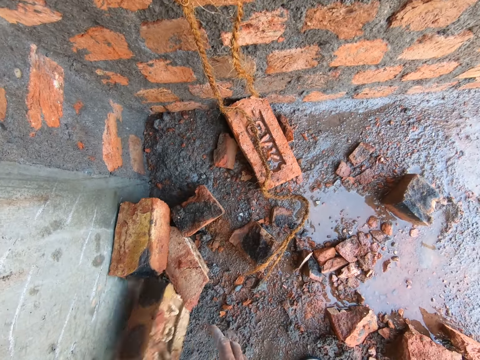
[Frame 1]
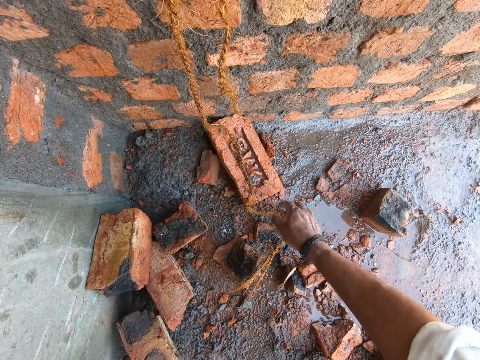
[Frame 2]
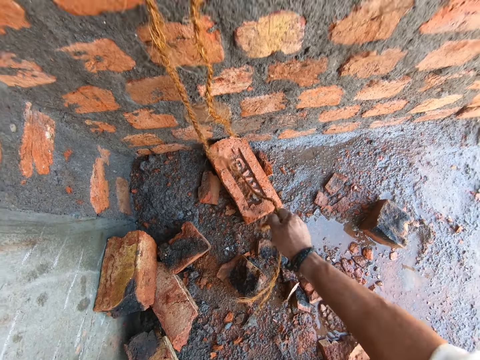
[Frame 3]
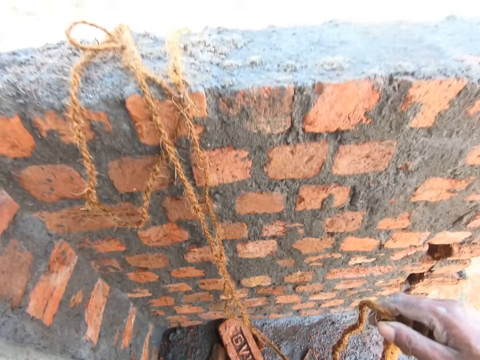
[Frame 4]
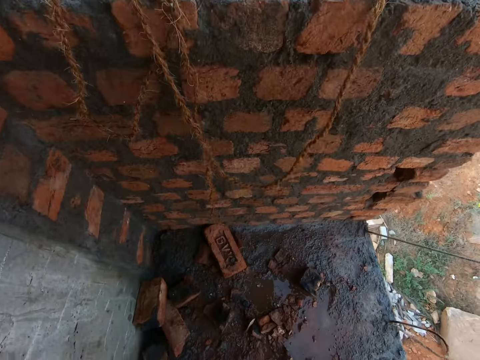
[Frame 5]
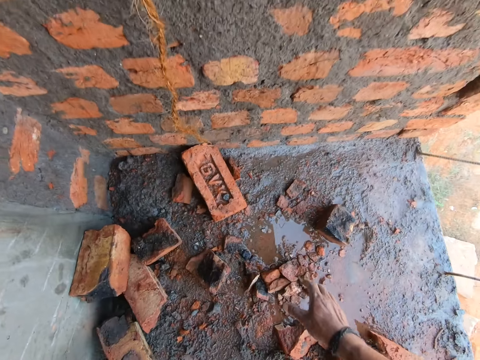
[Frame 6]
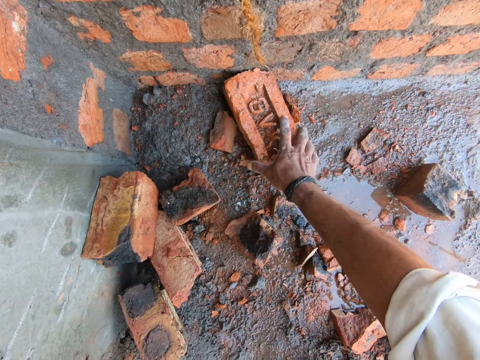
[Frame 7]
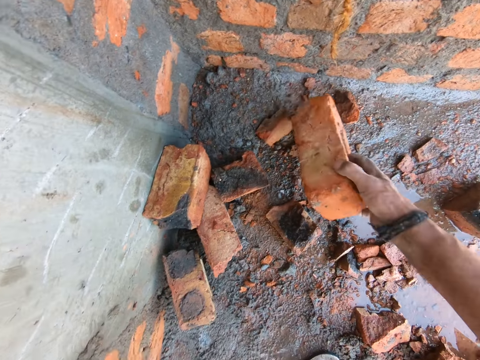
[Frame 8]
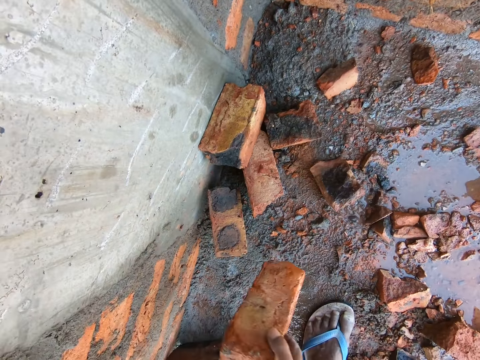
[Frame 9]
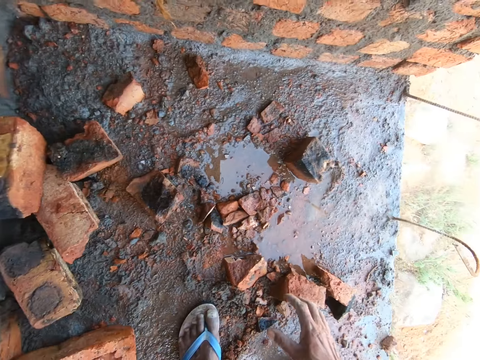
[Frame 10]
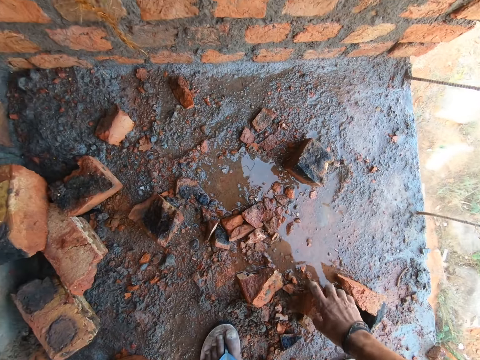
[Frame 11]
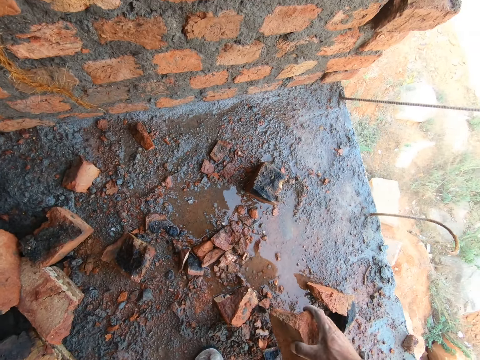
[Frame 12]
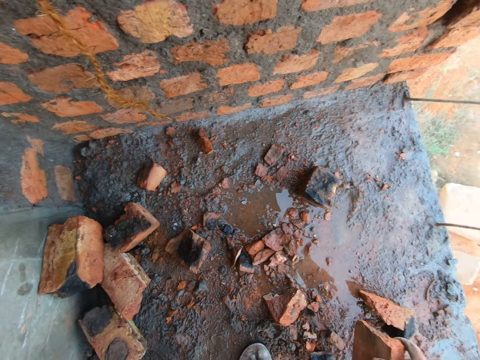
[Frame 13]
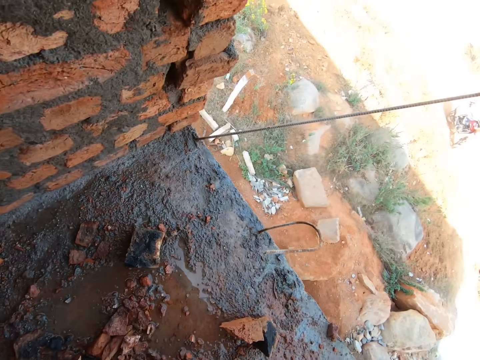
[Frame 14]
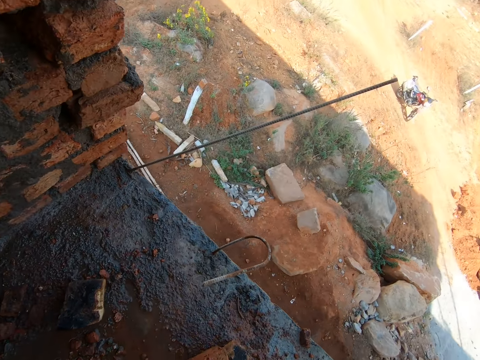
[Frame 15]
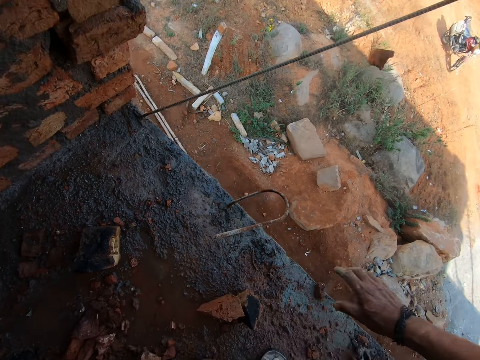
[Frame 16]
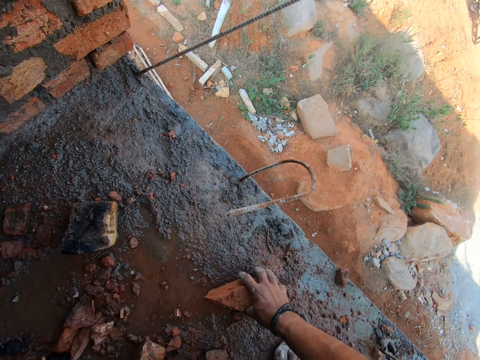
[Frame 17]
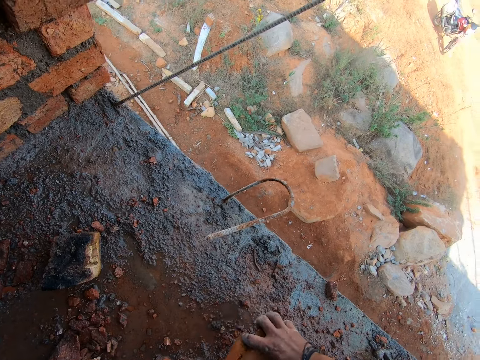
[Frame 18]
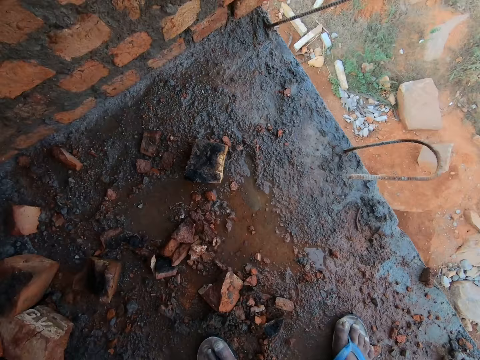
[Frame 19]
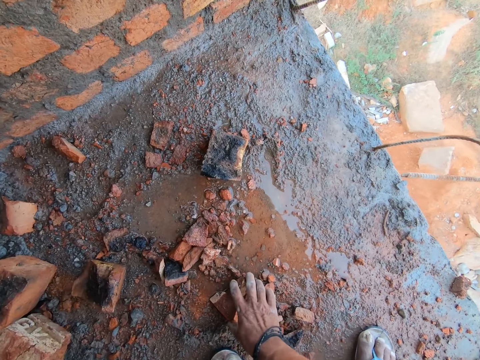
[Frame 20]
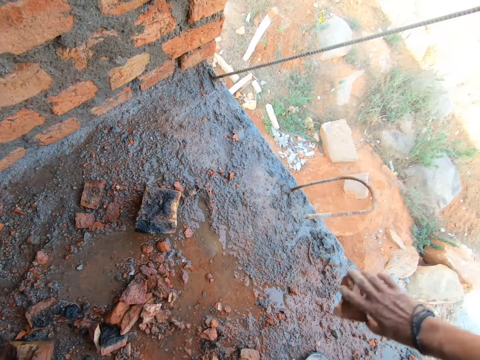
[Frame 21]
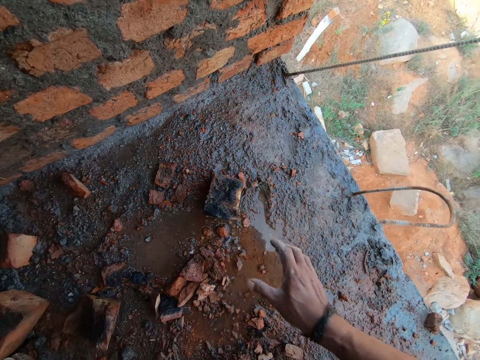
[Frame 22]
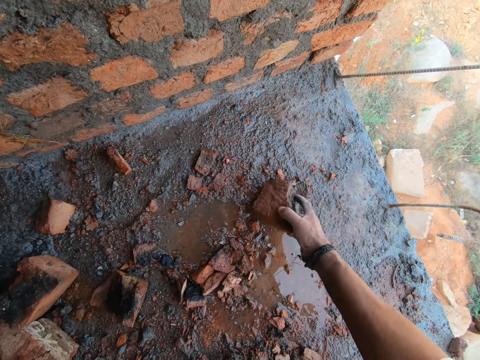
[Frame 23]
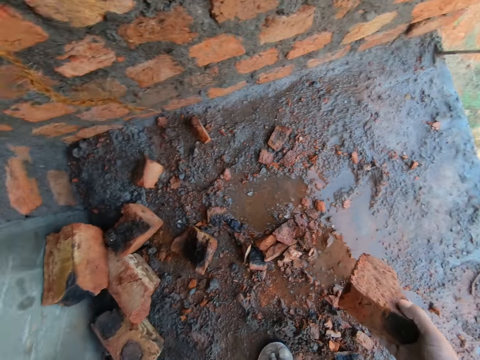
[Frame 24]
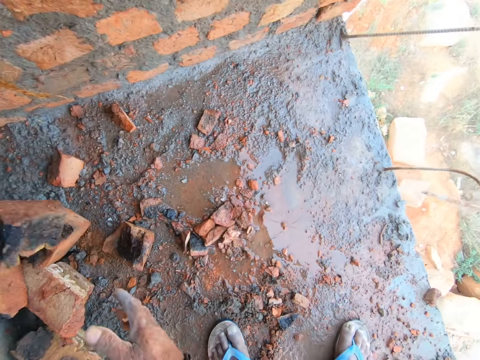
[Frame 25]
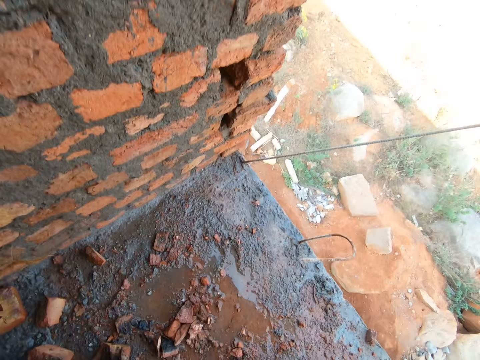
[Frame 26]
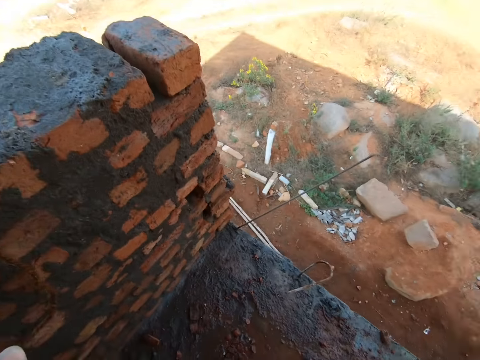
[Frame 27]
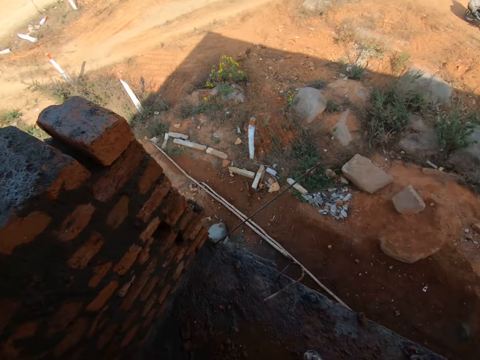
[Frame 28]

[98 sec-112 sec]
The camera wearer lifts the rope. They put the rope on the wall. They move a brick on the floor. They pick up a brick. They throw the brick to the ground. They throw broken bricks to the ground. They move a brick on the floor.

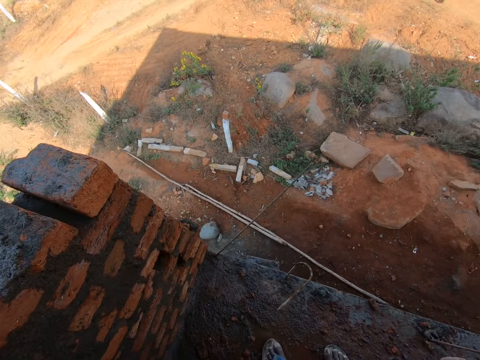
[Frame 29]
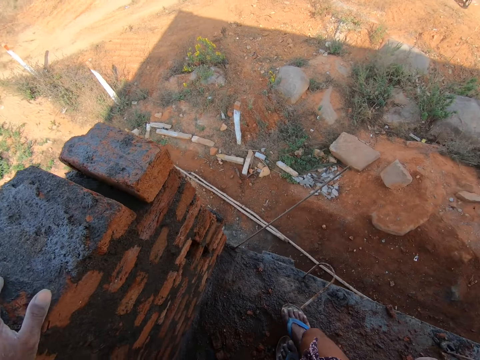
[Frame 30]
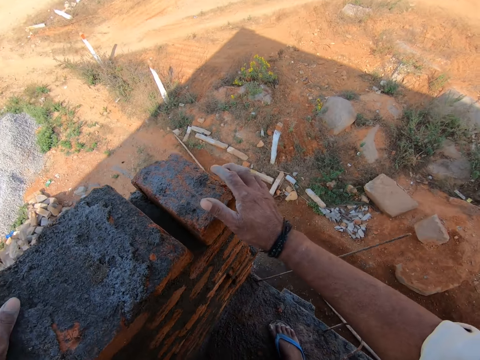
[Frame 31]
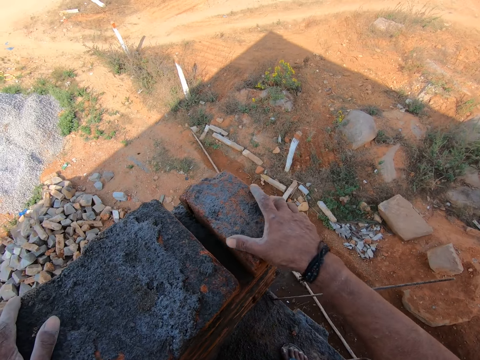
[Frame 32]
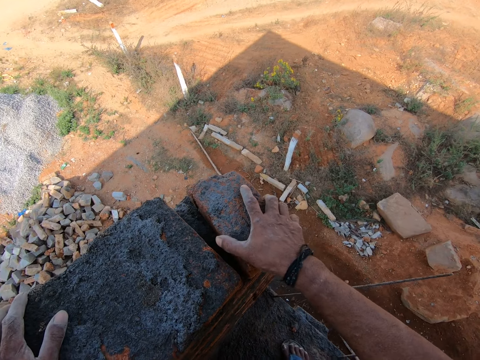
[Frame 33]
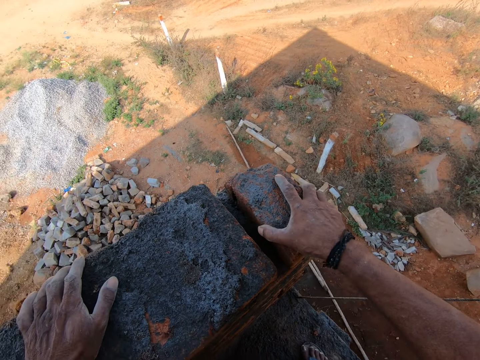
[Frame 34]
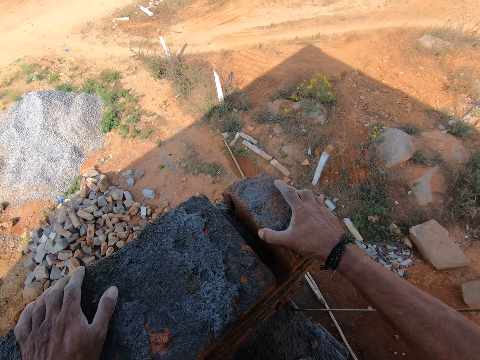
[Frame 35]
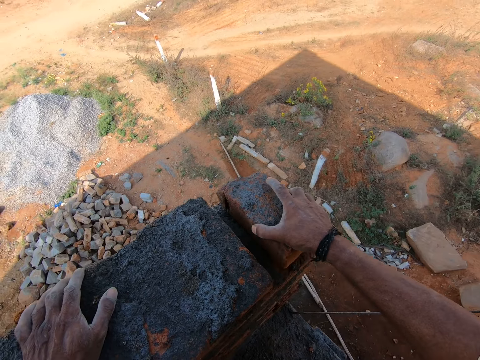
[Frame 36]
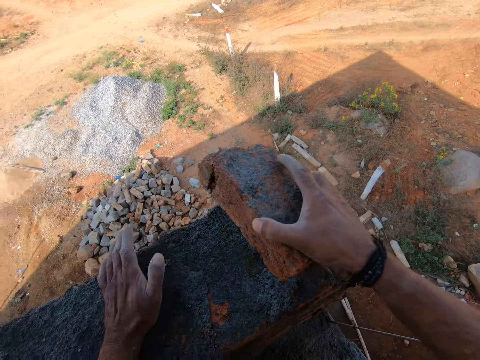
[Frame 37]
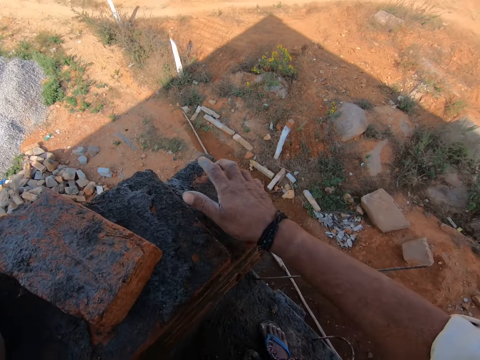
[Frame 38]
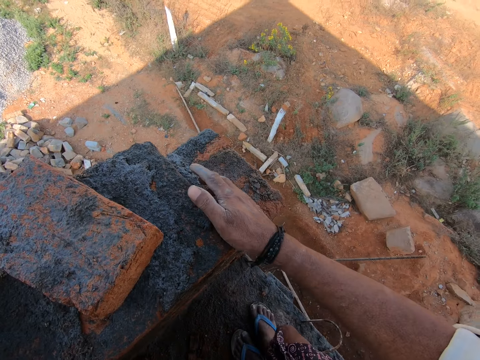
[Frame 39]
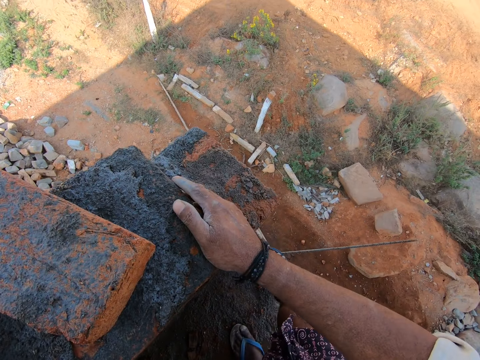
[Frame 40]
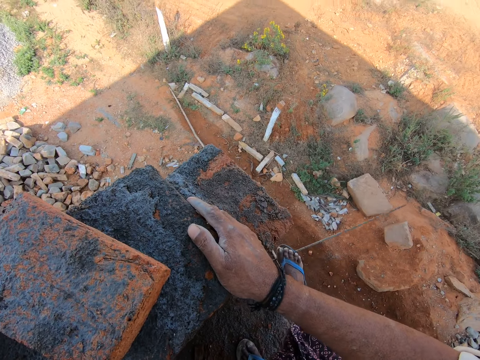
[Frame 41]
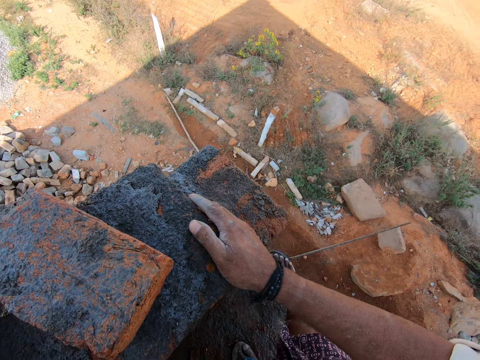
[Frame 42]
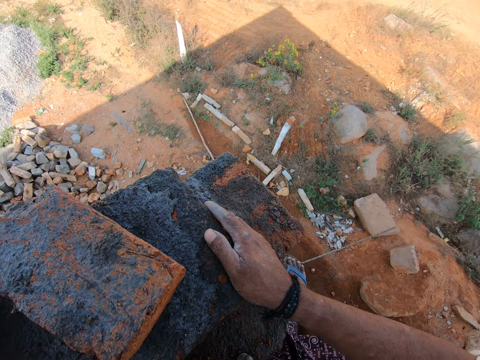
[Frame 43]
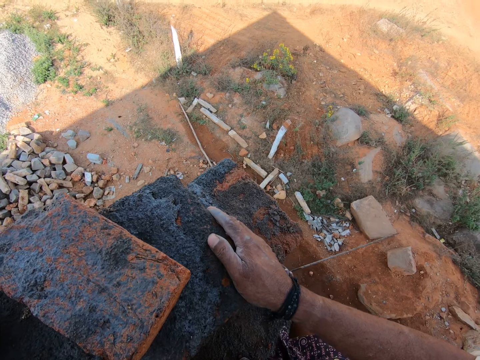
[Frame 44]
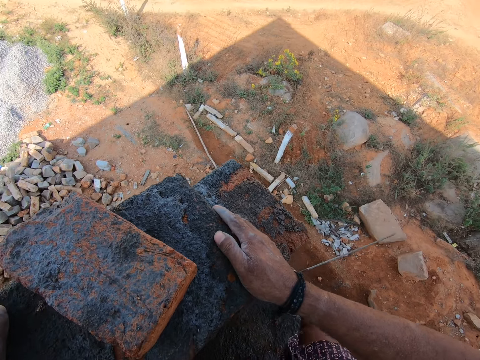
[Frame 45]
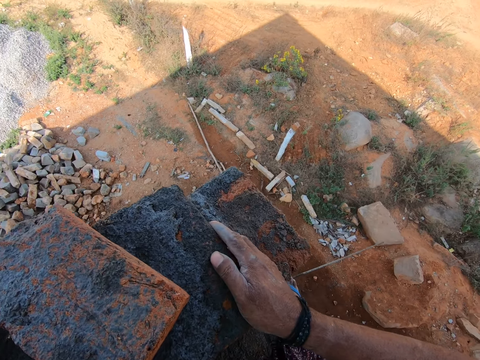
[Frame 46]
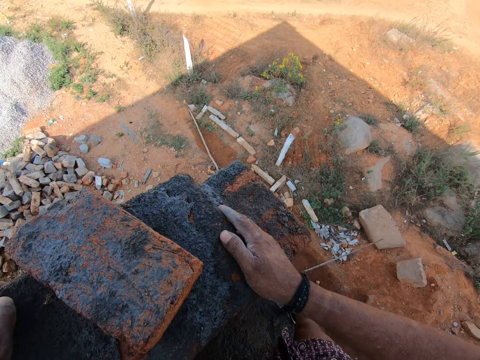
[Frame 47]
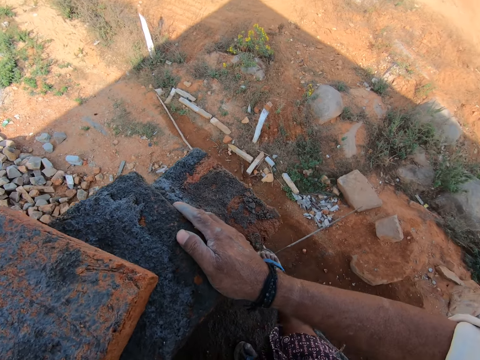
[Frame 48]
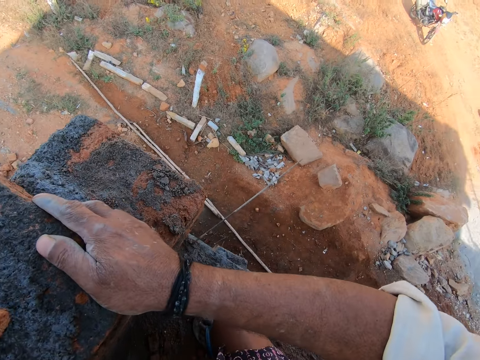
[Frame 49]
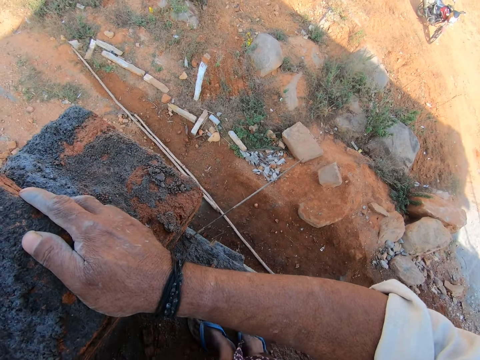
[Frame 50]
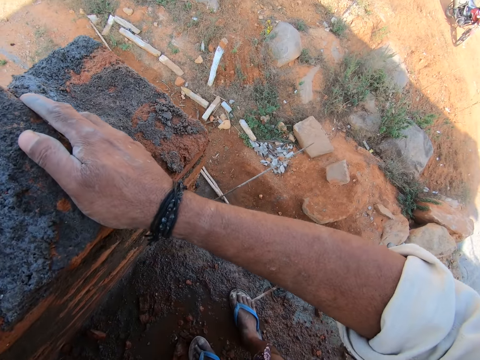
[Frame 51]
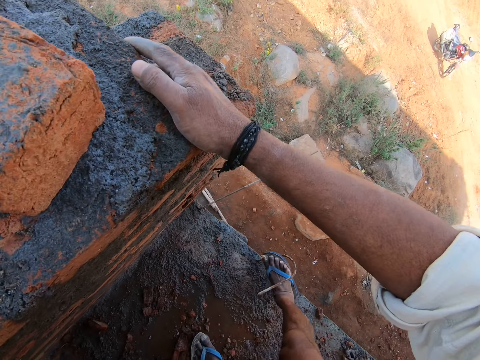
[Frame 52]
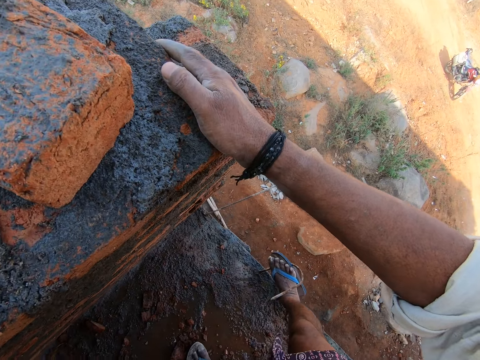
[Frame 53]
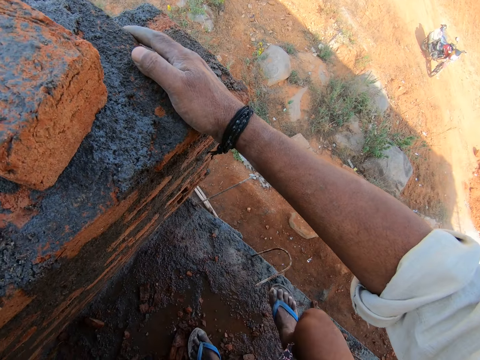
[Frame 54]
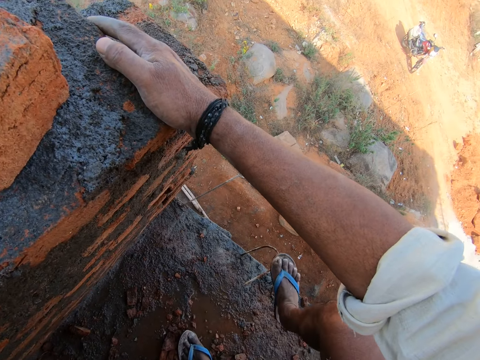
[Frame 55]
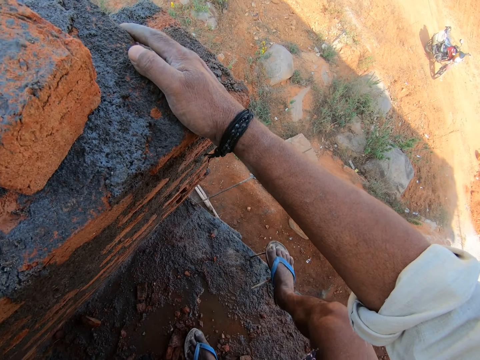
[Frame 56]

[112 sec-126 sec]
The camera wearer touches the building structure. They move a brick on the wall. They bend a metal rod with the right foot. They bend the metal rod with the right foot again.
